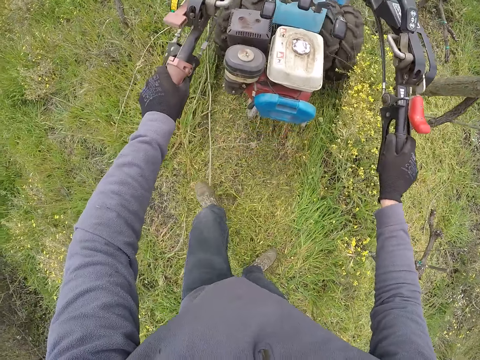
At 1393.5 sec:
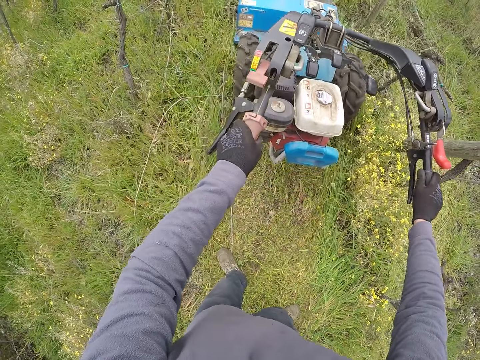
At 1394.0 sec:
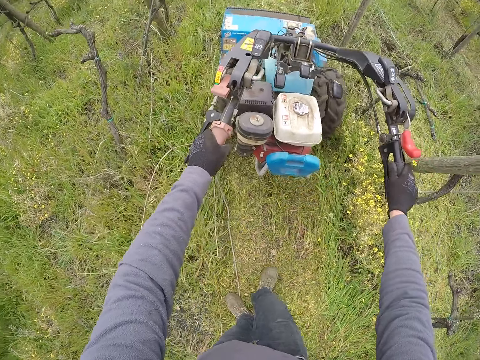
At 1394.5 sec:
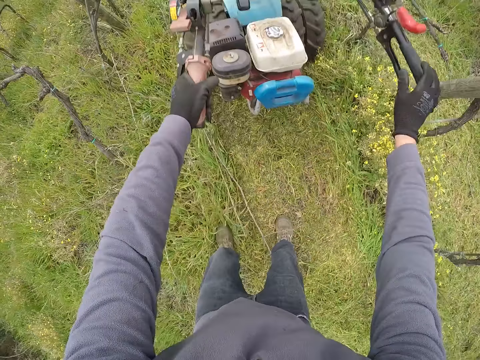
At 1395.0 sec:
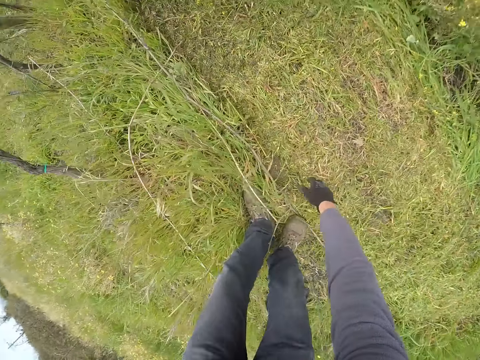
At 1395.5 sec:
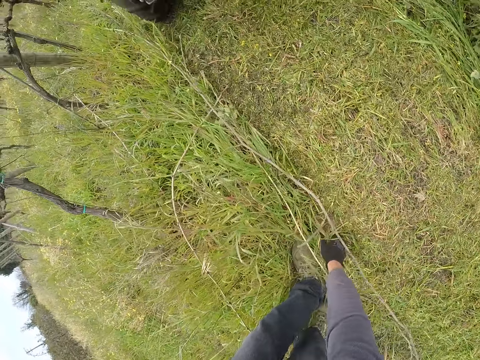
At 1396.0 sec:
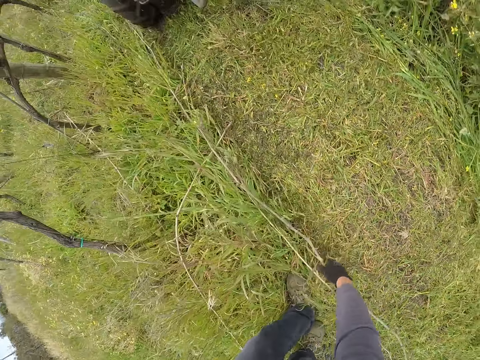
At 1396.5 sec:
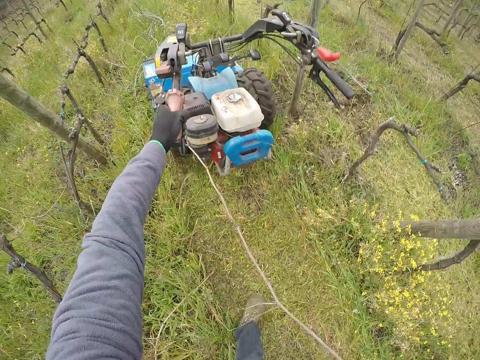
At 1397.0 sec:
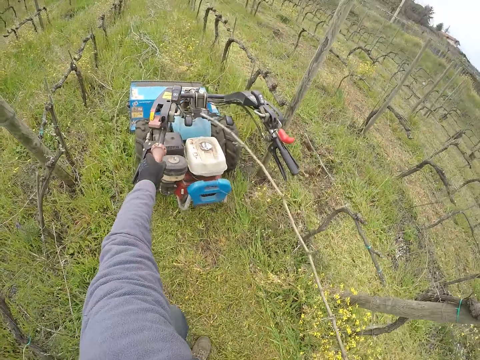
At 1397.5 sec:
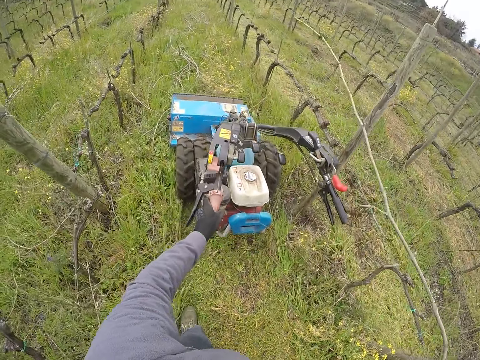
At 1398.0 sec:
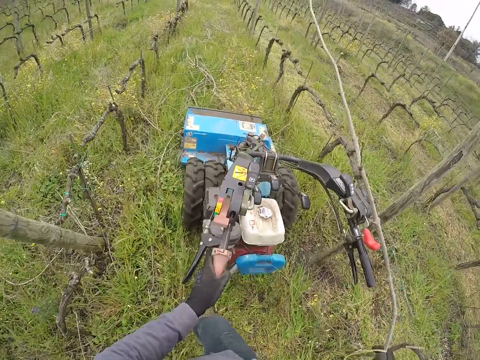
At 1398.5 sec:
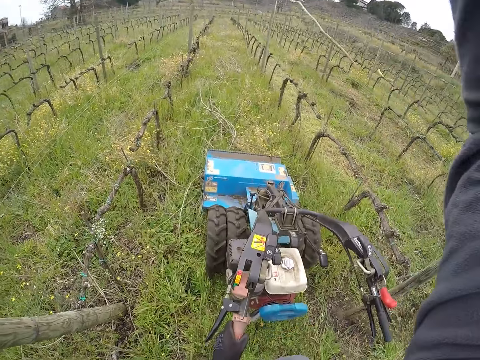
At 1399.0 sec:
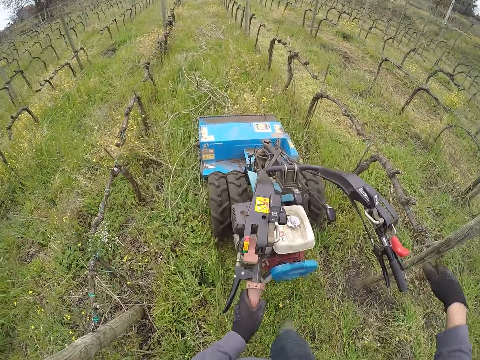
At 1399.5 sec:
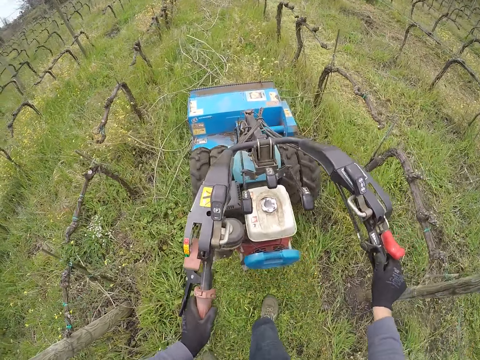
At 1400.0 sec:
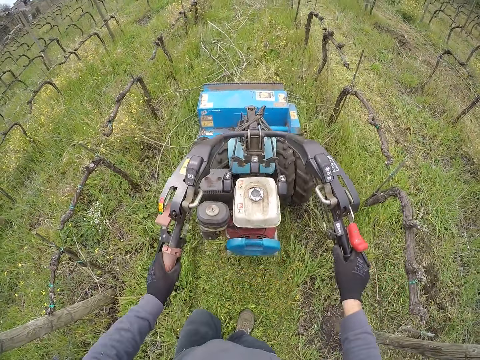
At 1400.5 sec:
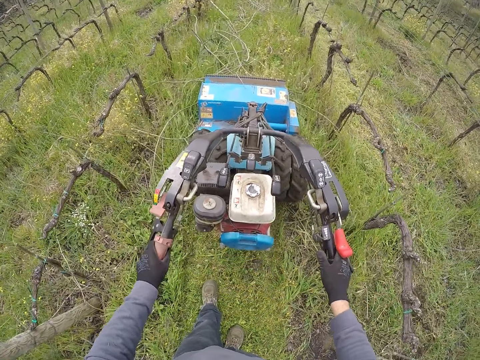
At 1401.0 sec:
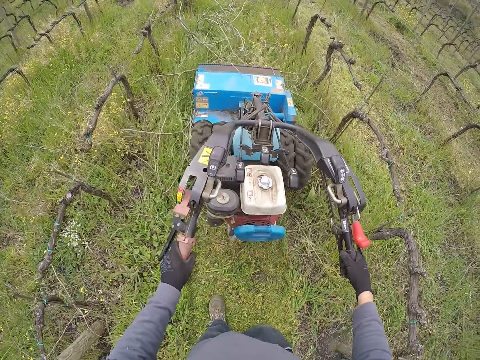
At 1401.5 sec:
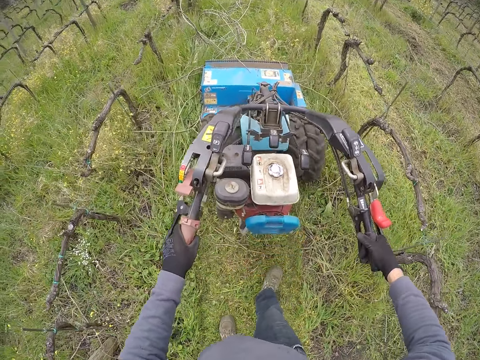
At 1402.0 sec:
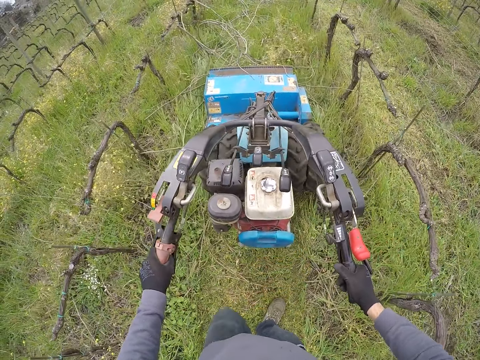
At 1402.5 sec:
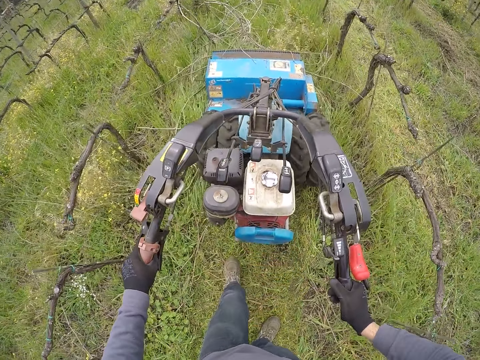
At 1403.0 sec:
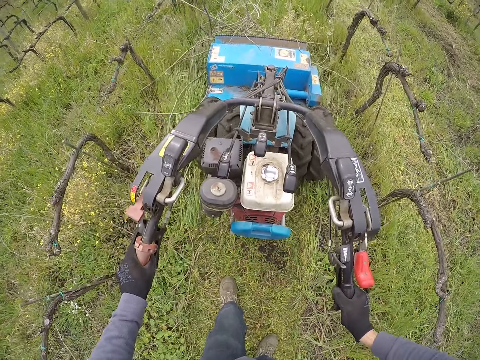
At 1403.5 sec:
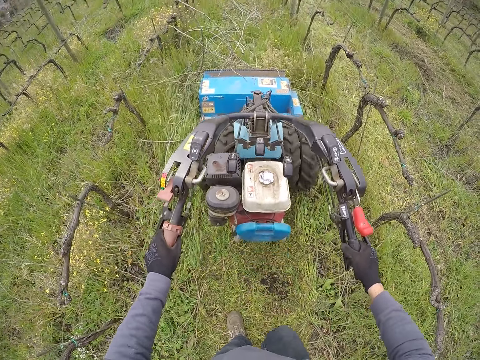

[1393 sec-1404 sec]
The camera wearer picks up a stick or branch with his right hand. He lifts his hand from the lawn mower. He holds the branch. He throws the stick away on the ground with his right hand. He cuts grass.

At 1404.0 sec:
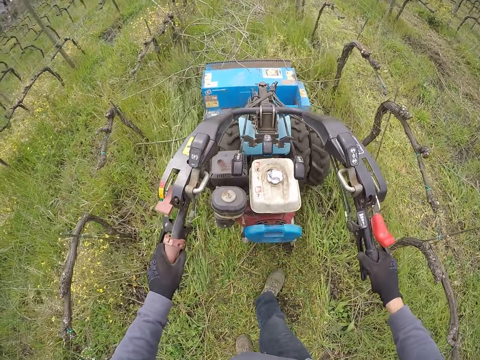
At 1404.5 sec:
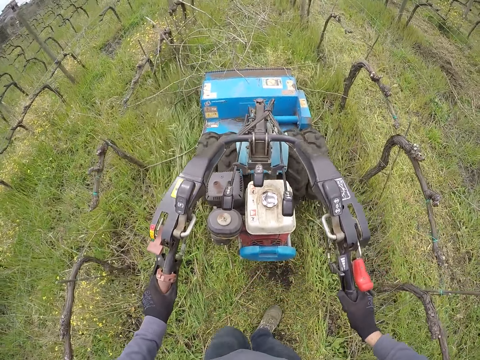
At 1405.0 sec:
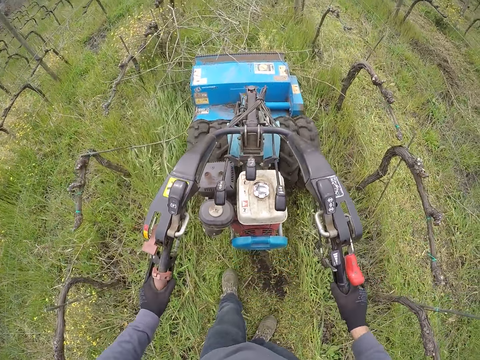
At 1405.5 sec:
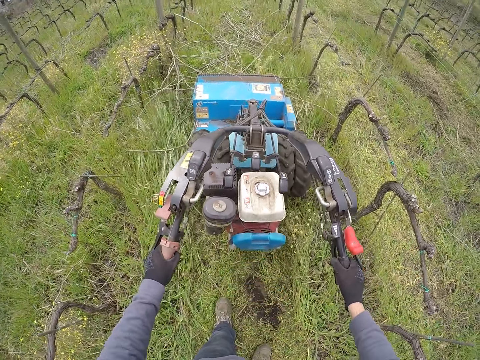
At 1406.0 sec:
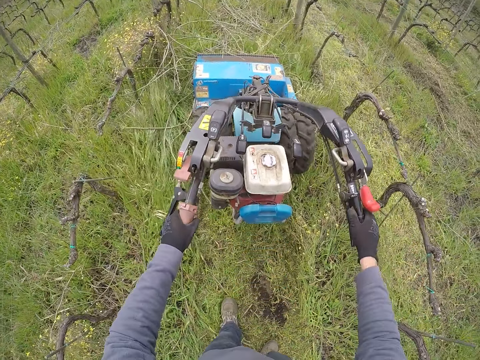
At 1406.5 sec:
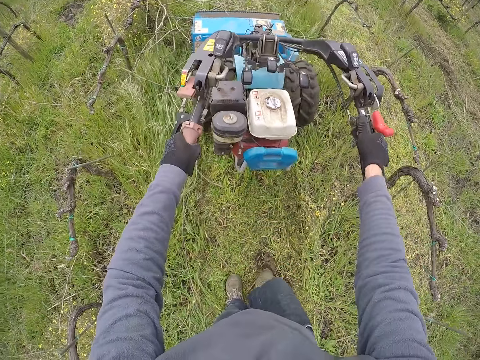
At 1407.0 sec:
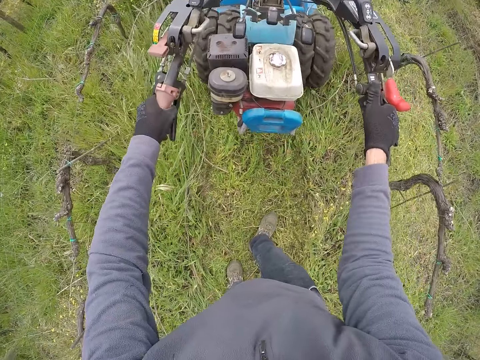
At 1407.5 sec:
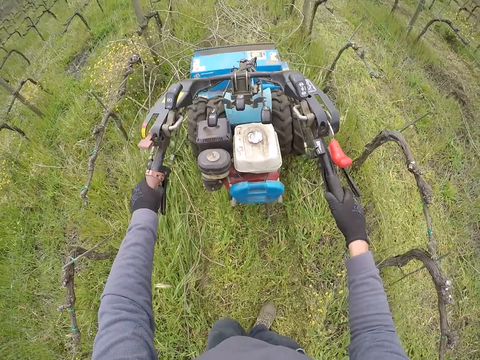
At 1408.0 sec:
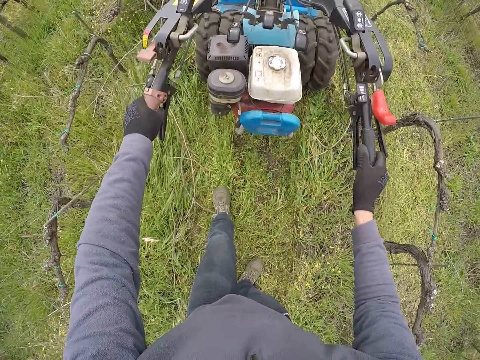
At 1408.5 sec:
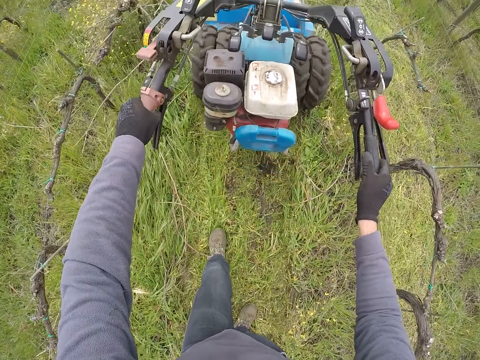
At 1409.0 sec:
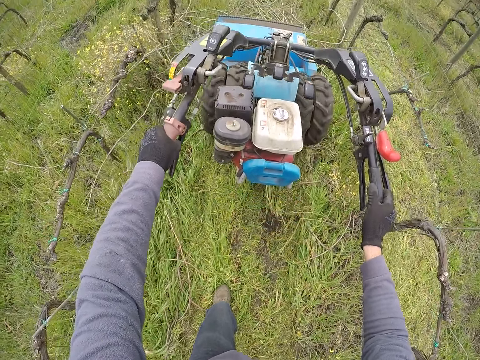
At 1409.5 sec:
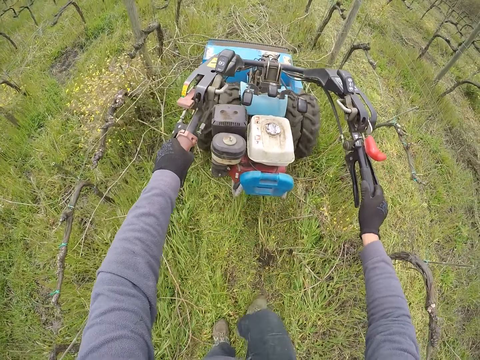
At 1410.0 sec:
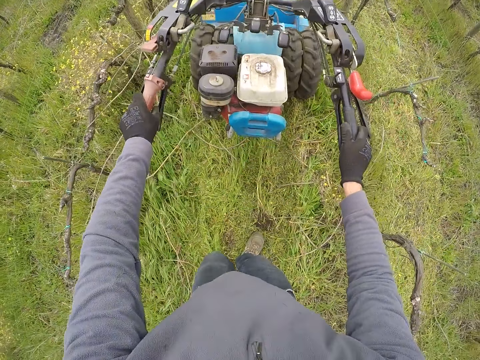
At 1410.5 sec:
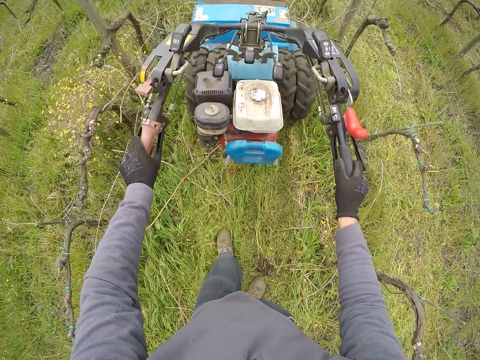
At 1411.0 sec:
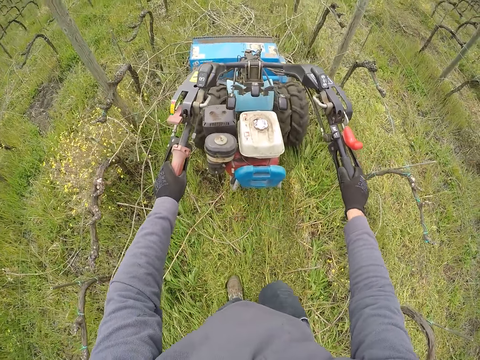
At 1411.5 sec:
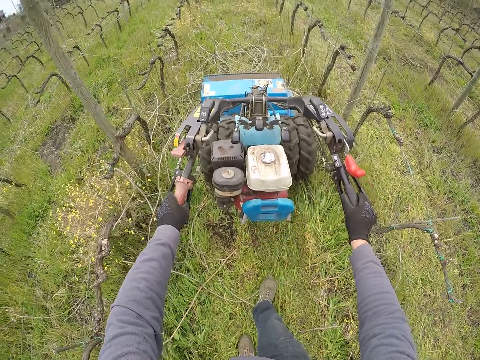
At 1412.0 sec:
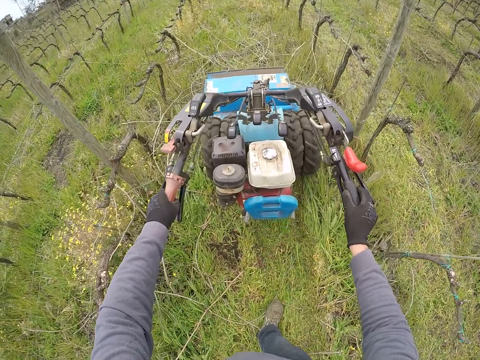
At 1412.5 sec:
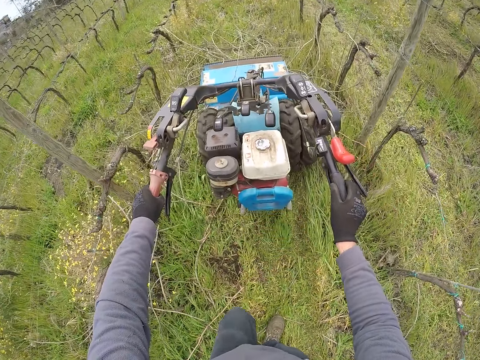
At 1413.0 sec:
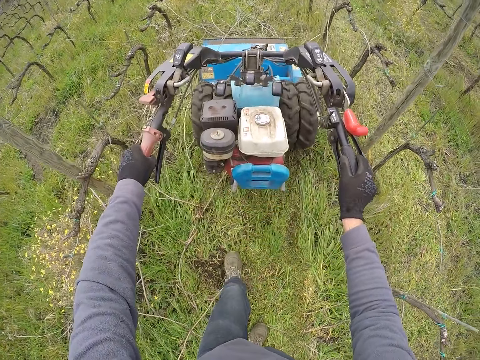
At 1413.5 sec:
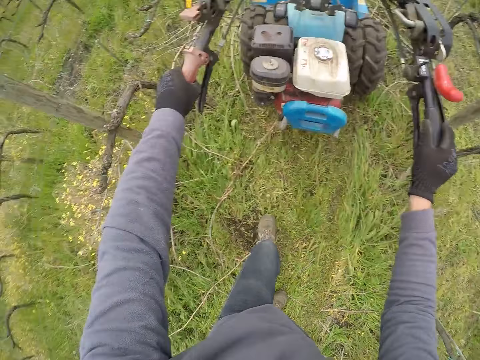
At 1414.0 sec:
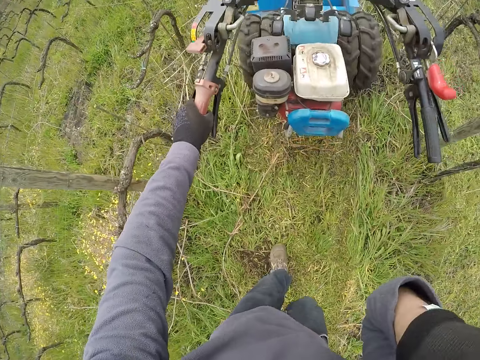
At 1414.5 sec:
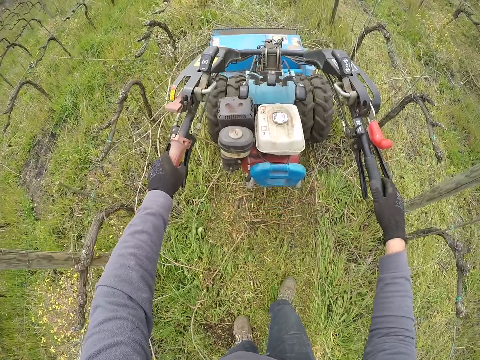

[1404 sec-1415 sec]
The camera wearer lifts his hand from the lawn mower.

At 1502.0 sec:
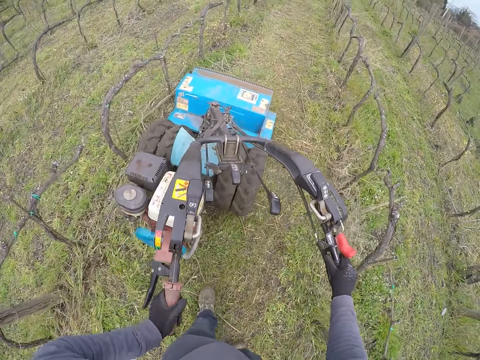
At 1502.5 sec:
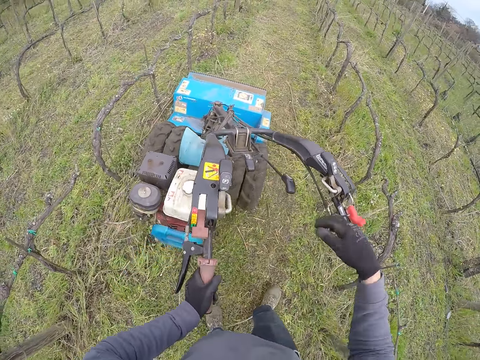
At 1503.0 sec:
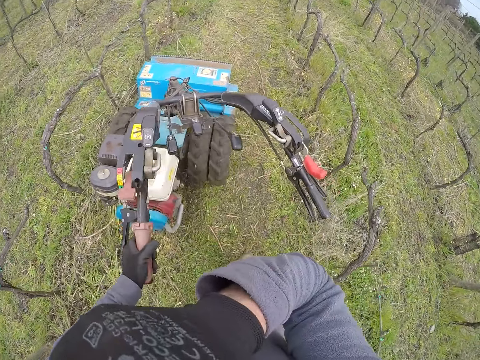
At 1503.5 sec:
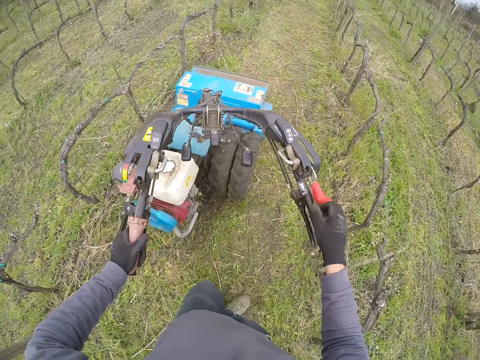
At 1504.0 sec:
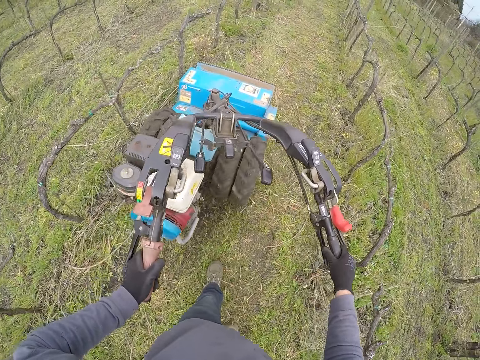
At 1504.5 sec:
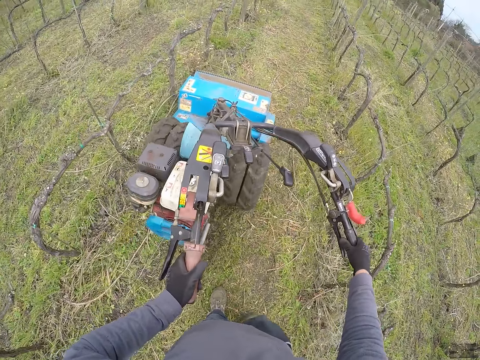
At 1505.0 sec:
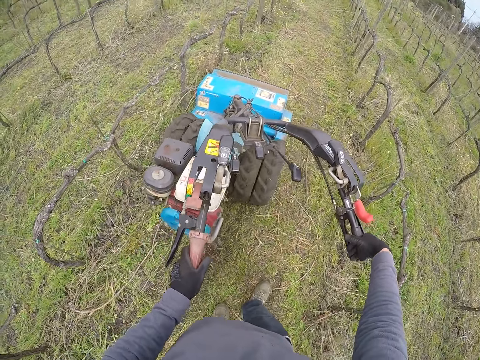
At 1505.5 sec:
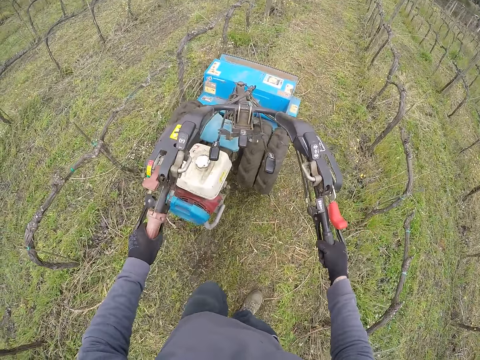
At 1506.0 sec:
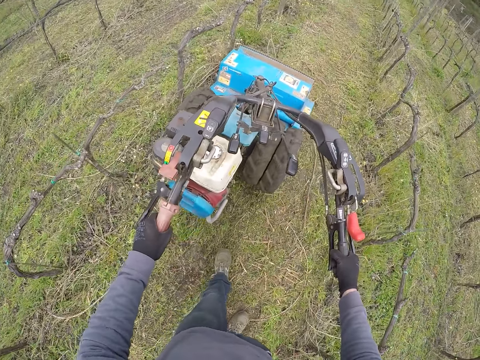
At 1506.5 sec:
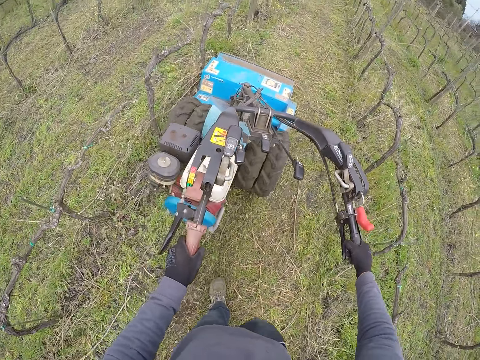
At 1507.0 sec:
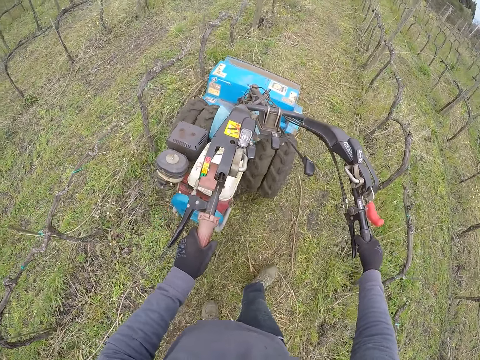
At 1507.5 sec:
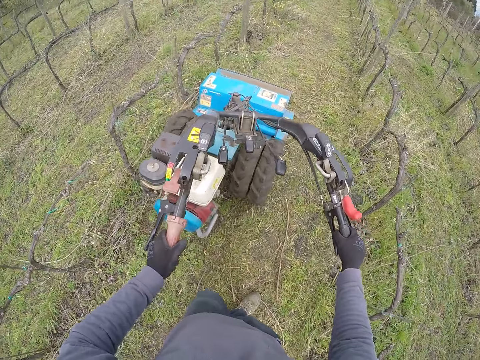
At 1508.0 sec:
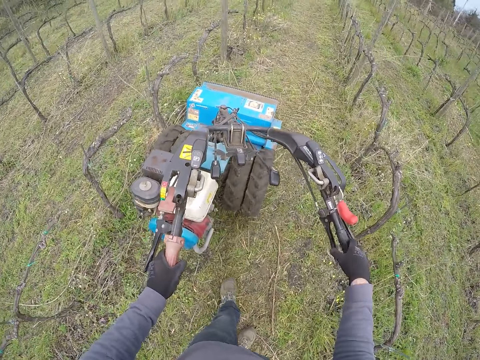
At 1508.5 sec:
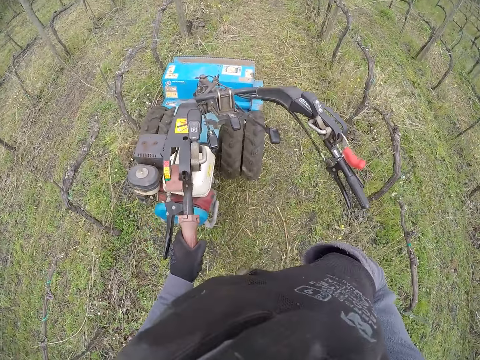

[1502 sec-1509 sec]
The camera wearer lifts his hand. He holds the lawn mower. He cuts grass.
